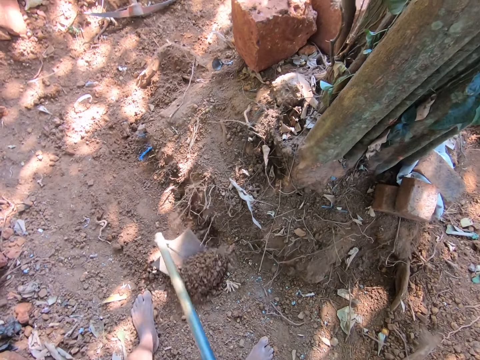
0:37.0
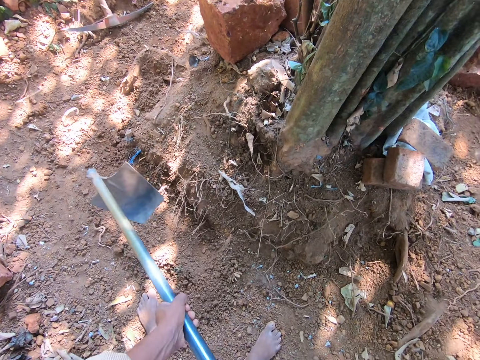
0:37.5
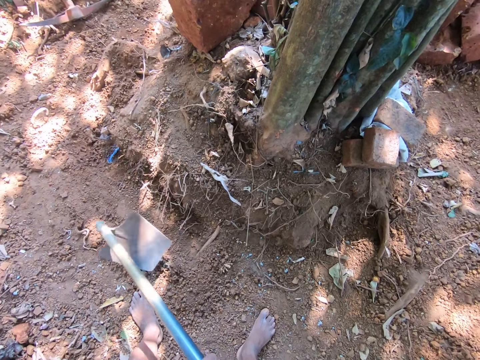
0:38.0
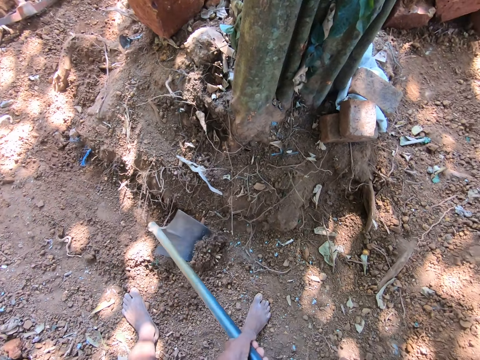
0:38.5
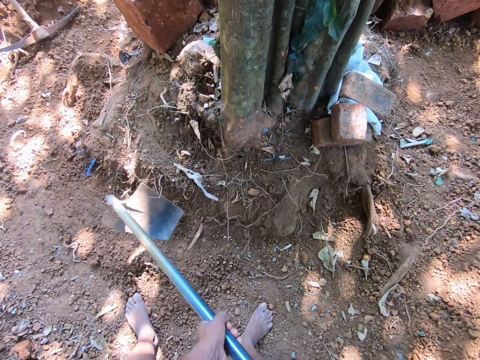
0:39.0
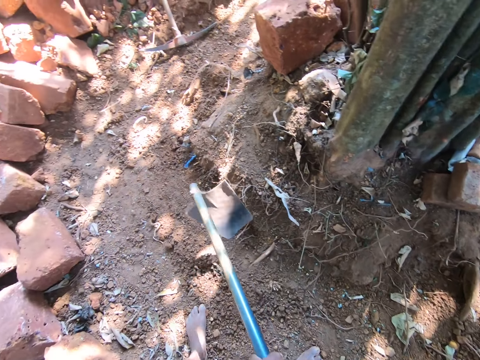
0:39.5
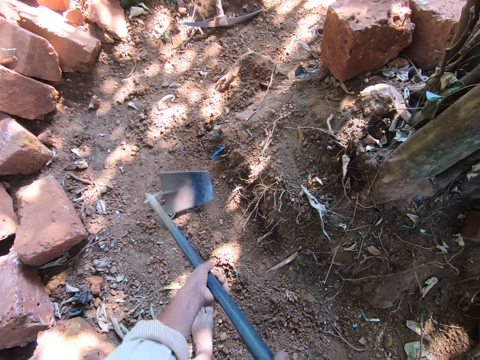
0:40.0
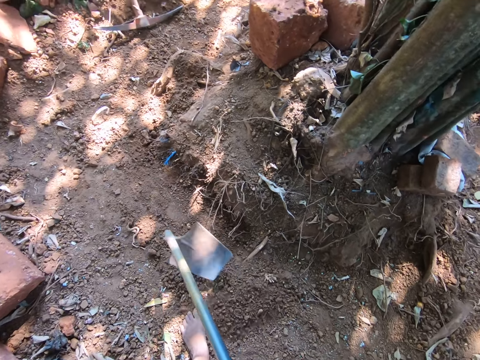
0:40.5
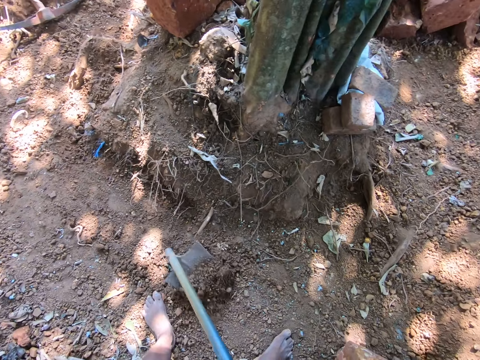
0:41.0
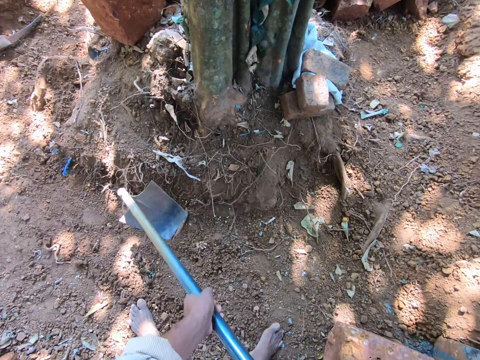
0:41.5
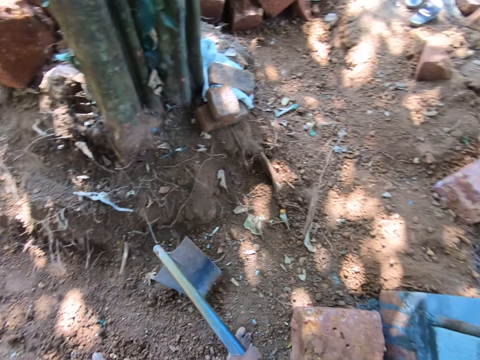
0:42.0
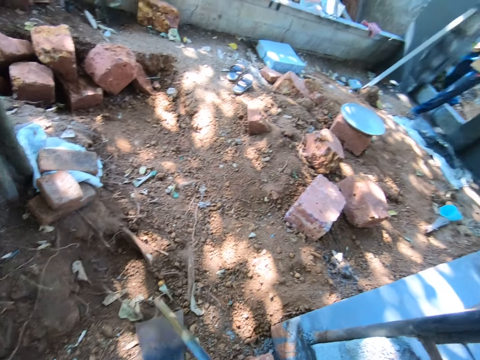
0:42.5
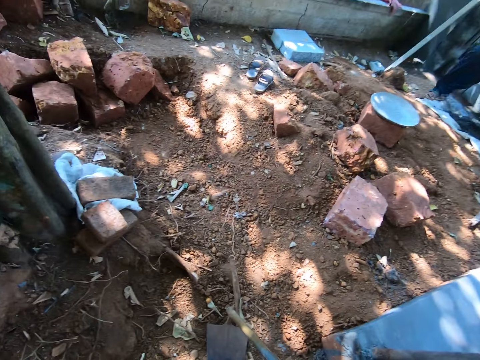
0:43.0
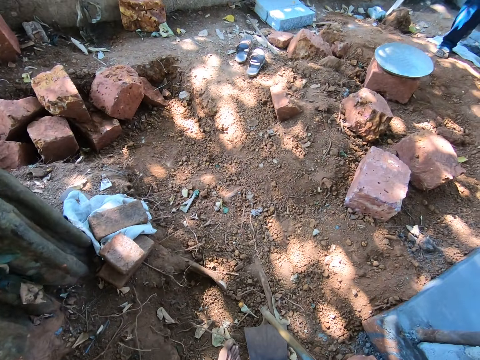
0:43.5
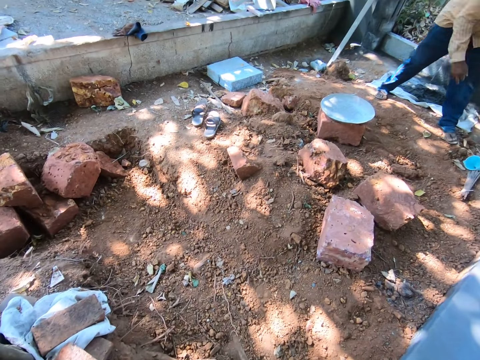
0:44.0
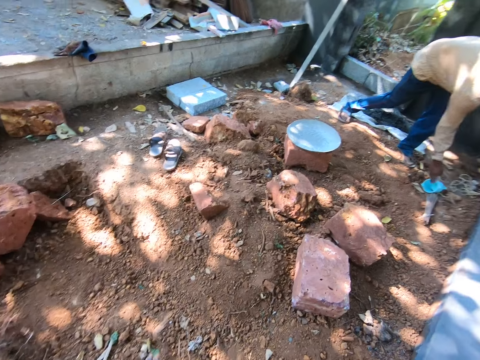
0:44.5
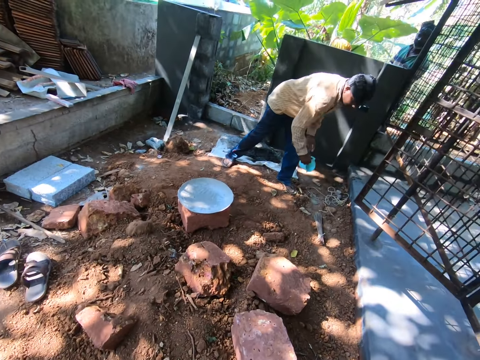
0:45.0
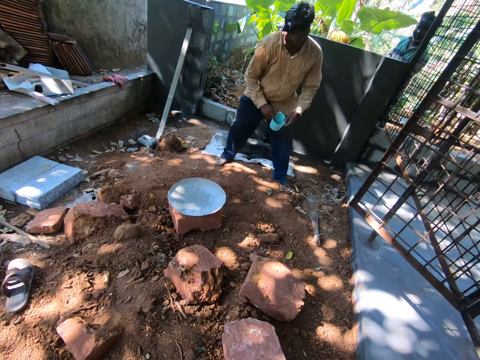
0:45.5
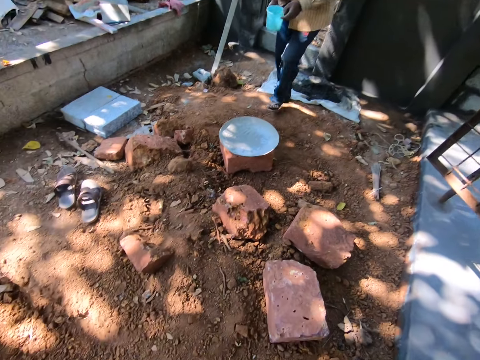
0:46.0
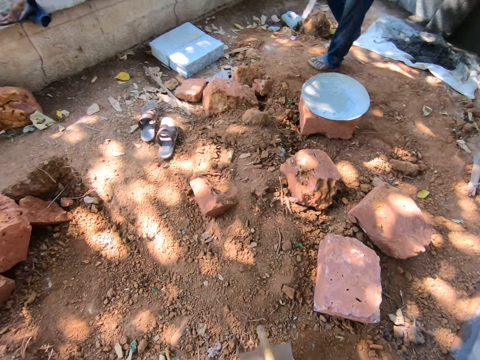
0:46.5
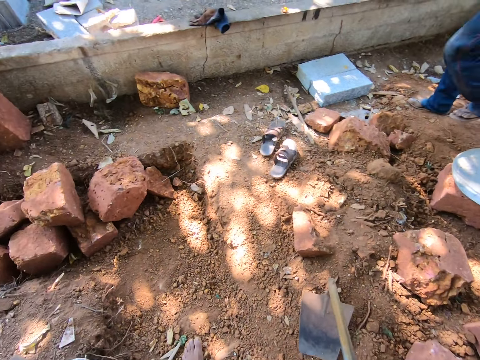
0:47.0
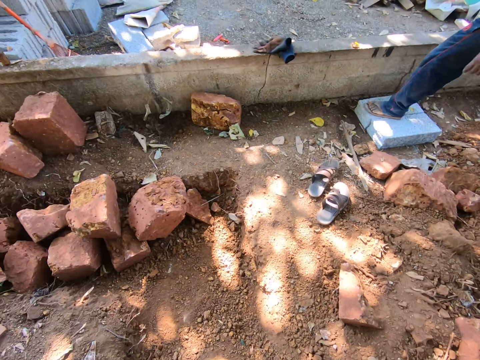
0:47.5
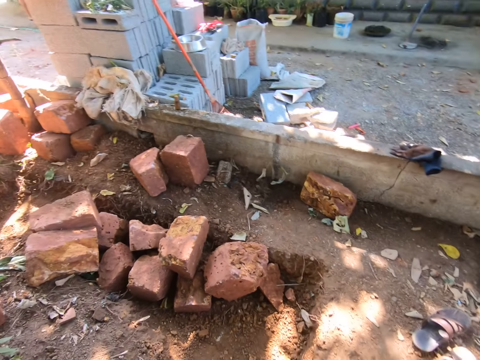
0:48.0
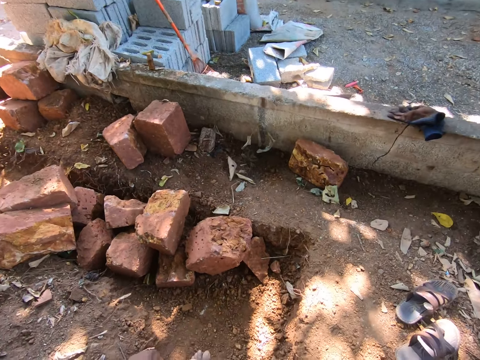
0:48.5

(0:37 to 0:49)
The camera wearer digs soil with a hoe. They talk. They collect the soil using a shovel. They walk in the construction site. They talk.

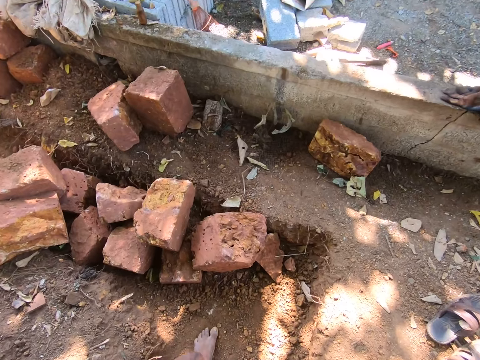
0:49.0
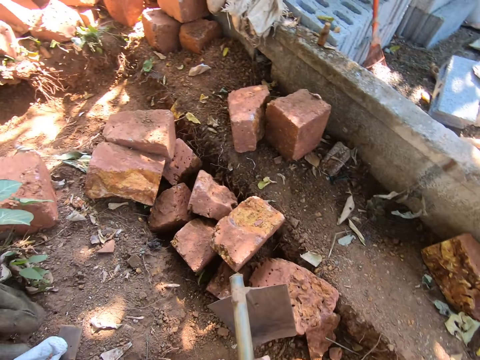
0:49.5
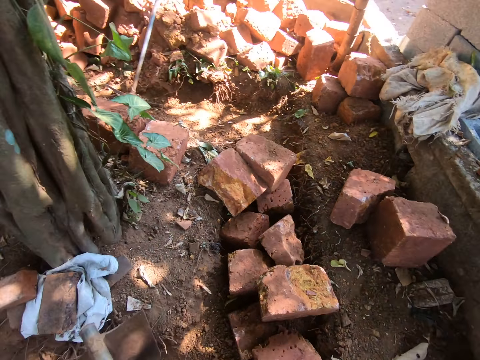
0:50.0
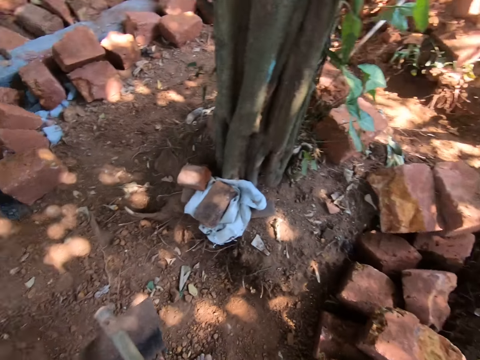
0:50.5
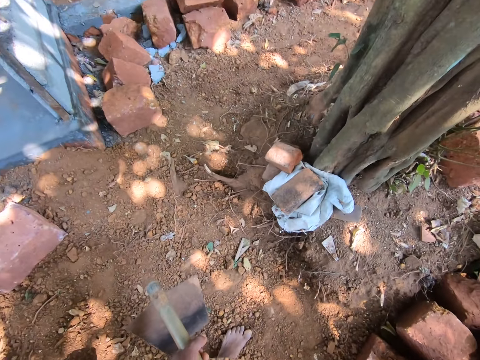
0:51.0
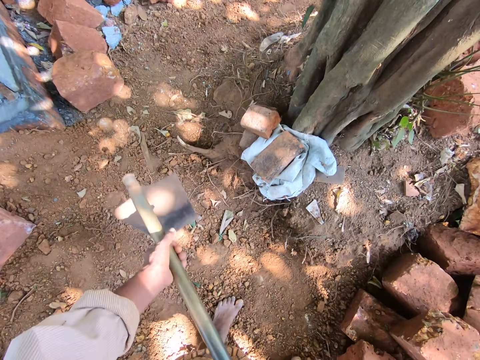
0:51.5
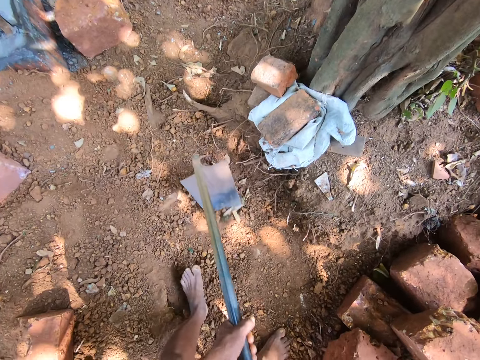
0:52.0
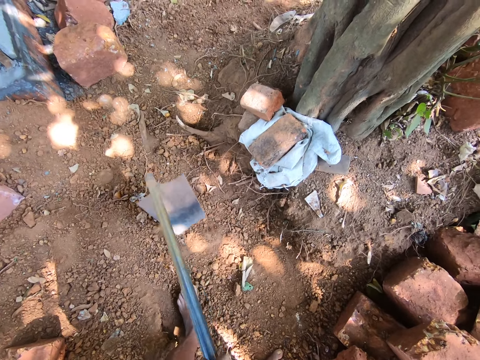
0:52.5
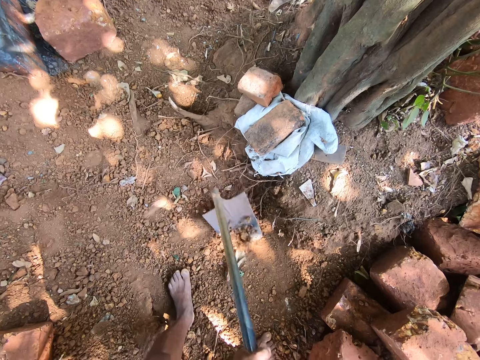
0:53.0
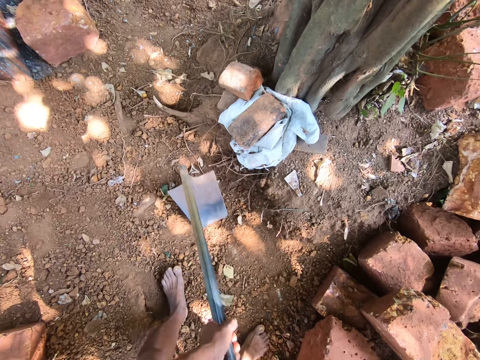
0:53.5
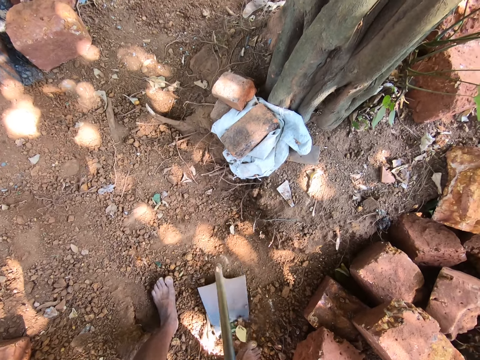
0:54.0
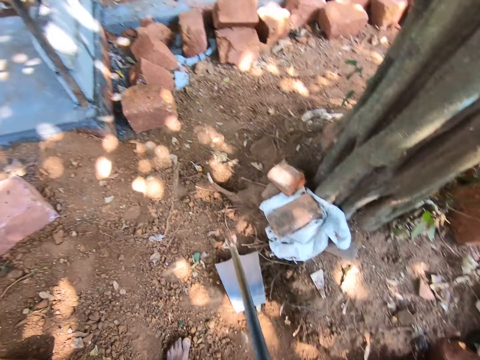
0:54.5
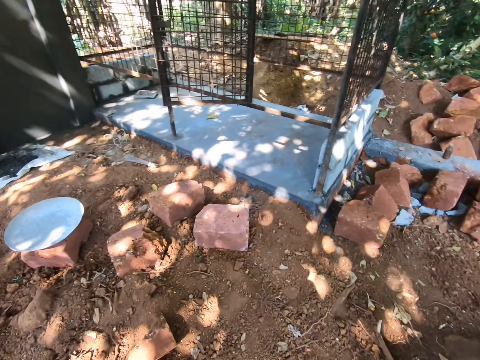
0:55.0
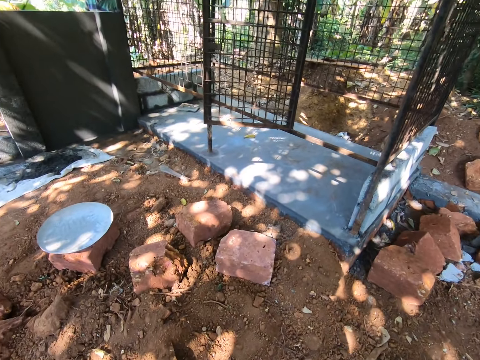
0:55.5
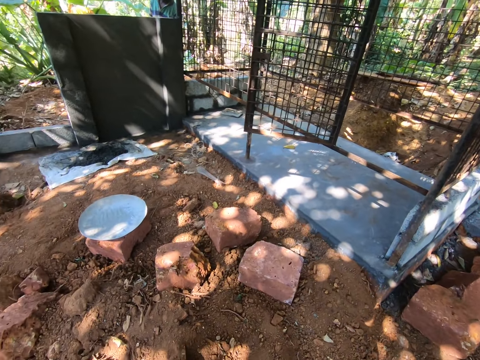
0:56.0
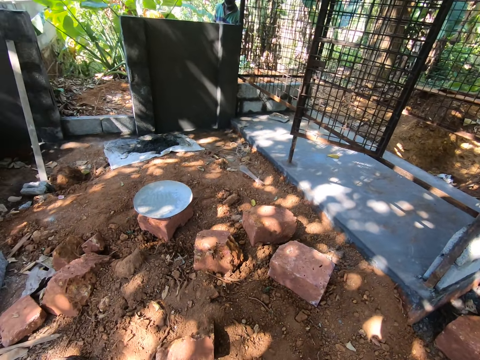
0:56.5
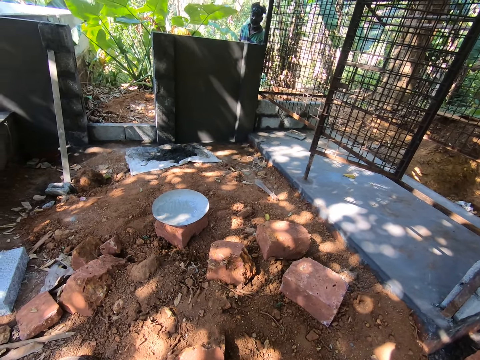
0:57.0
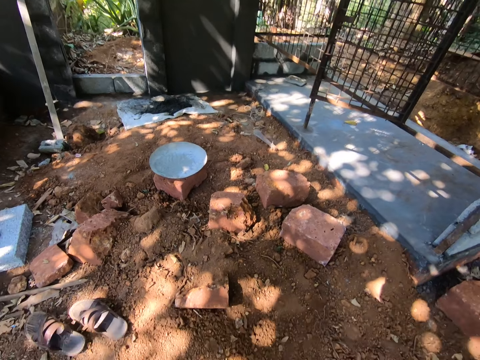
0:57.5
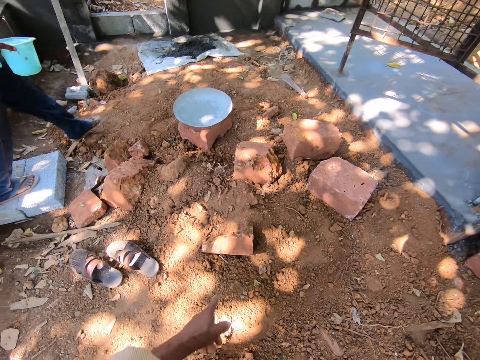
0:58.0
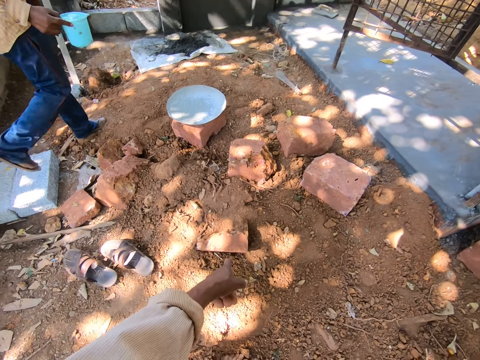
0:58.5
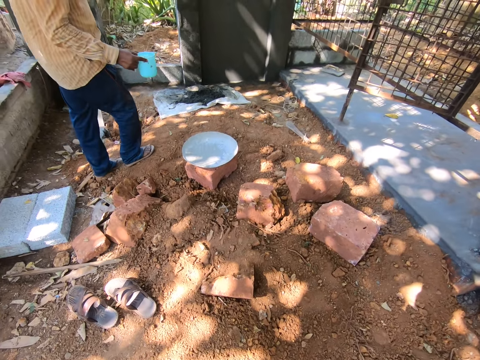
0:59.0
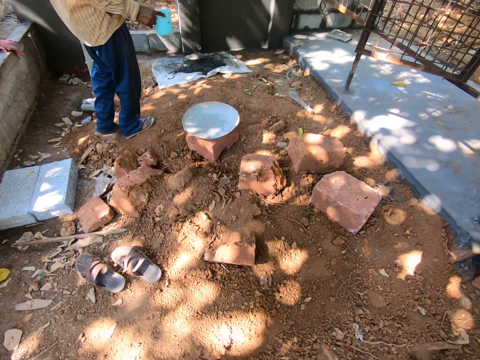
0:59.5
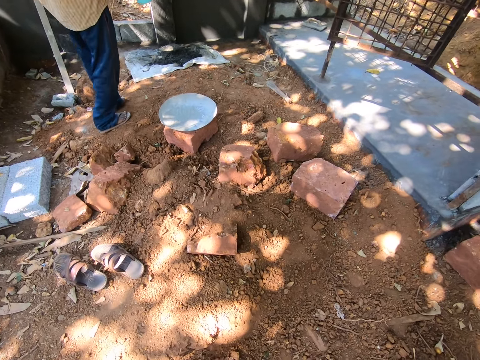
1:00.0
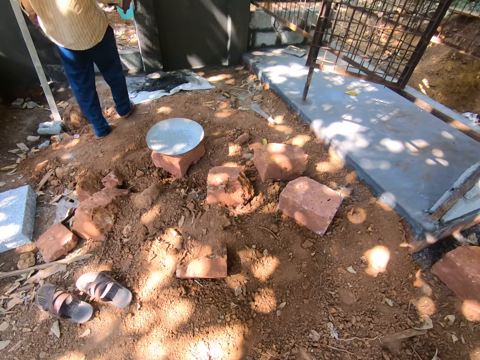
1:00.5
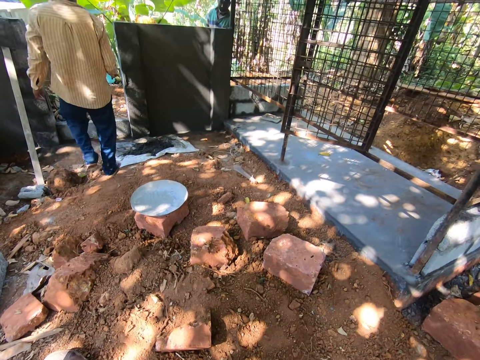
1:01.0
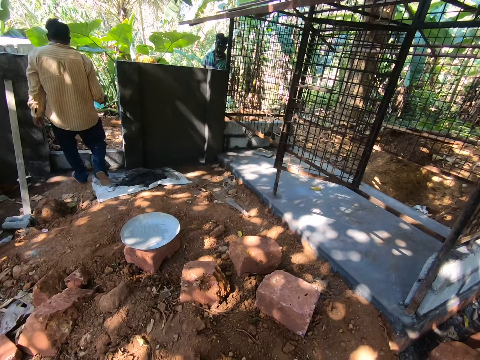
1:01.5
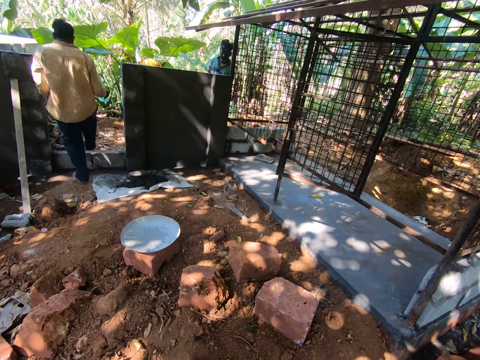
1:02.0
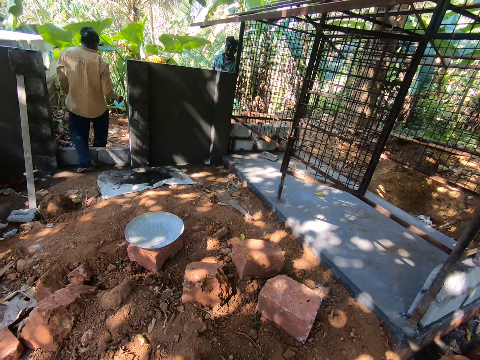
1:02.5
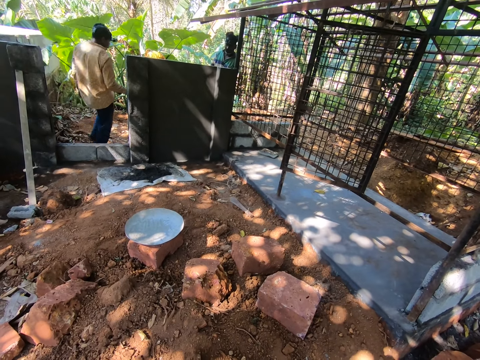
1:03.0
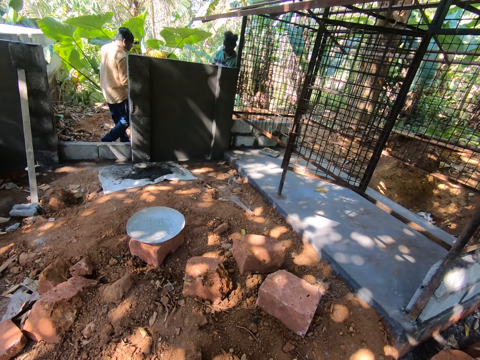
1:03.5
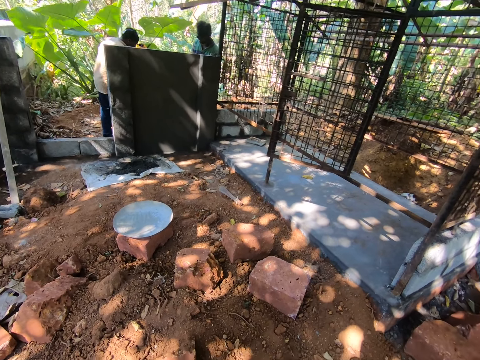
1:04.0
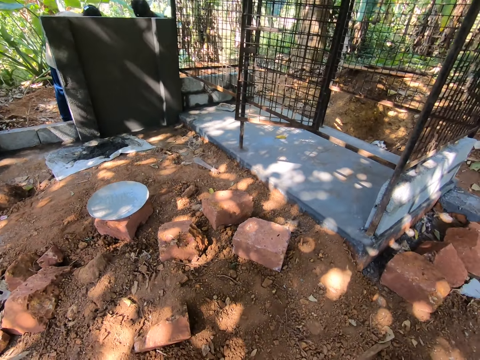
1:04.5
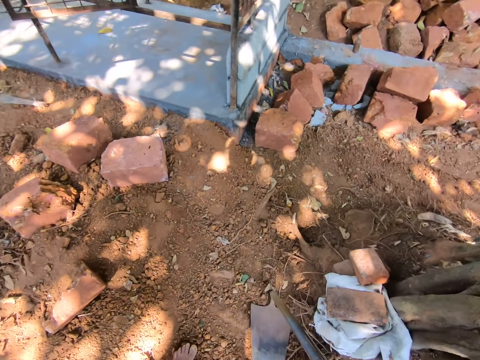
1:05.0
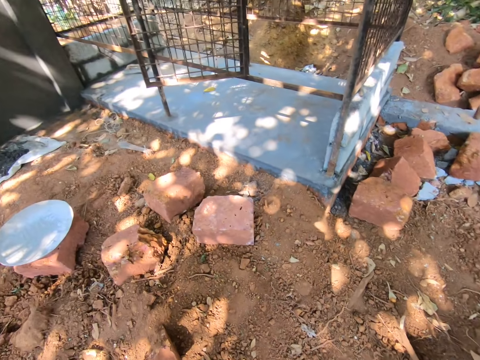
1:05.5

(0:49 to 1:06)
The camera wearer digs soil with a hoe. They collect the soil using a shovel. They talk. They look around. A man walks in the construction site. The camera wearer points on the ground using the left hand. They talk.
